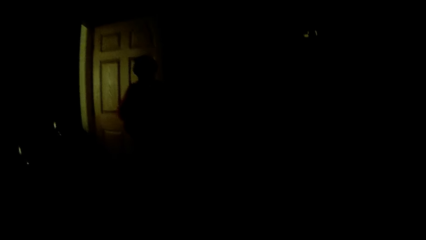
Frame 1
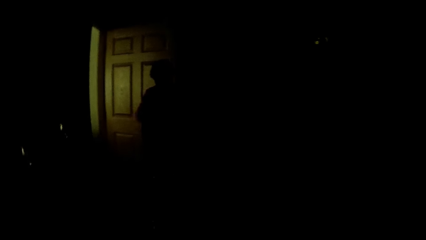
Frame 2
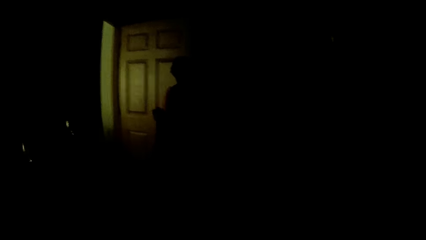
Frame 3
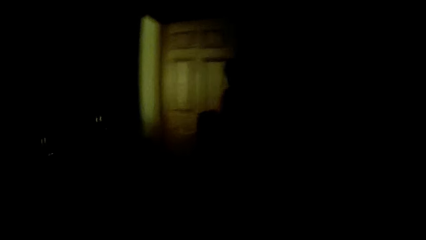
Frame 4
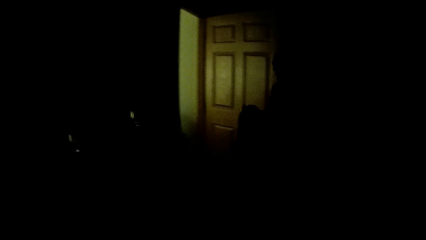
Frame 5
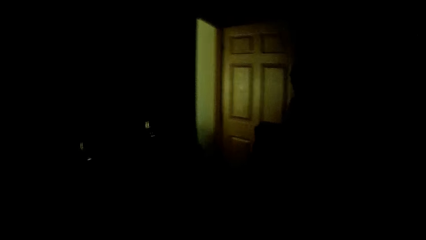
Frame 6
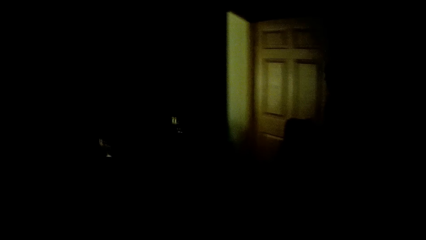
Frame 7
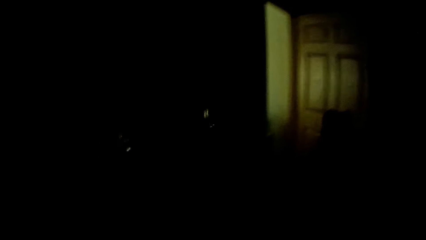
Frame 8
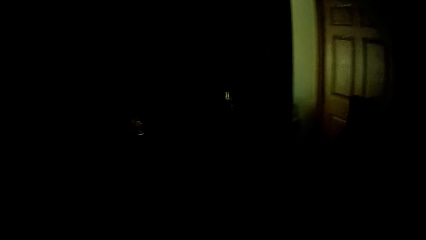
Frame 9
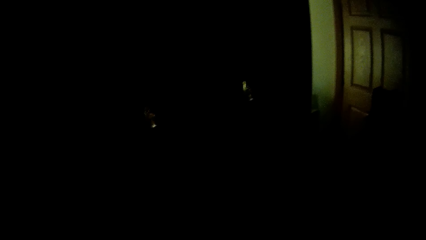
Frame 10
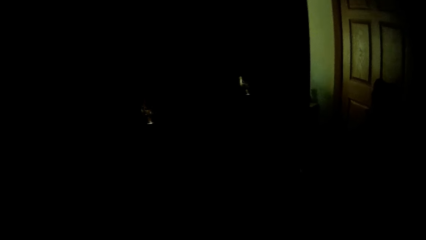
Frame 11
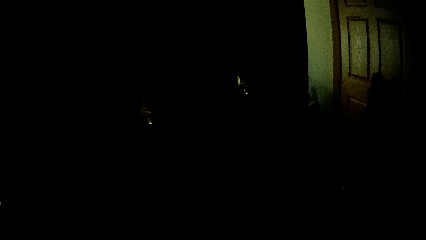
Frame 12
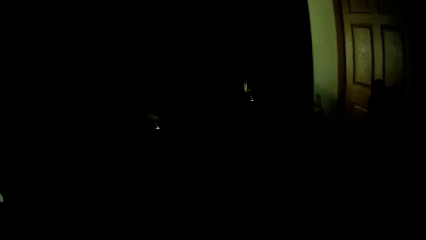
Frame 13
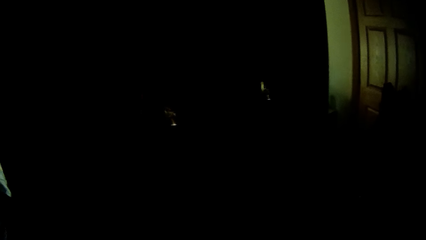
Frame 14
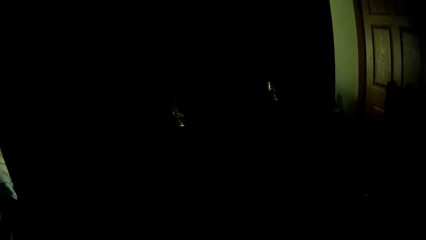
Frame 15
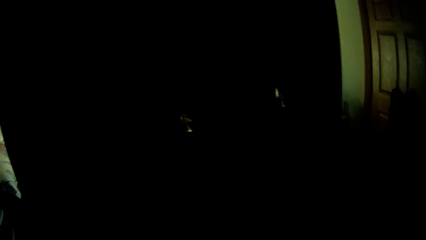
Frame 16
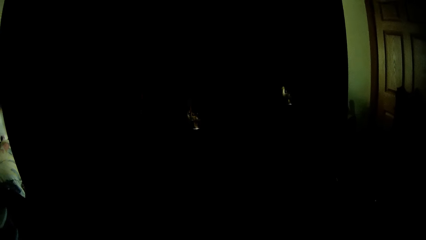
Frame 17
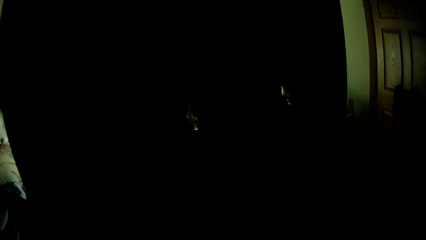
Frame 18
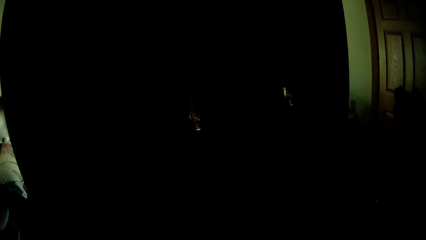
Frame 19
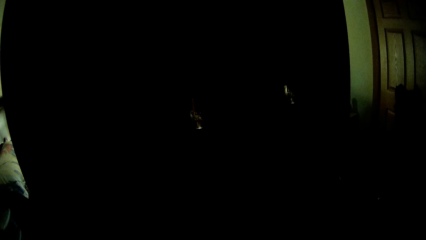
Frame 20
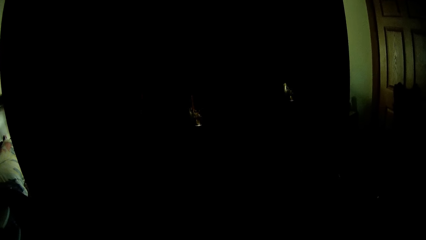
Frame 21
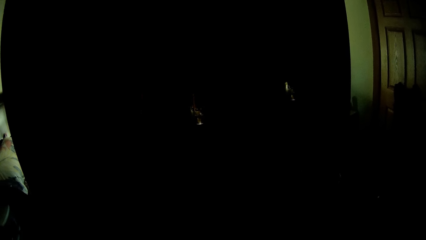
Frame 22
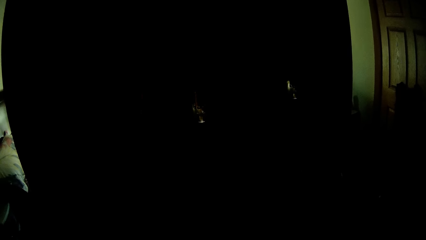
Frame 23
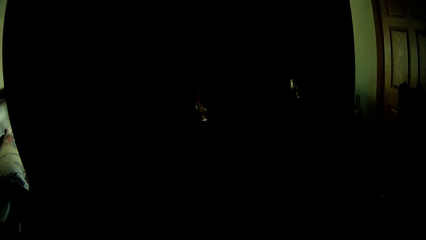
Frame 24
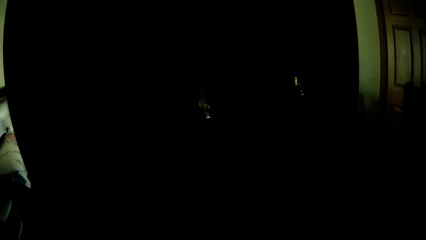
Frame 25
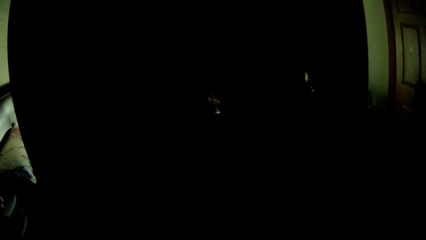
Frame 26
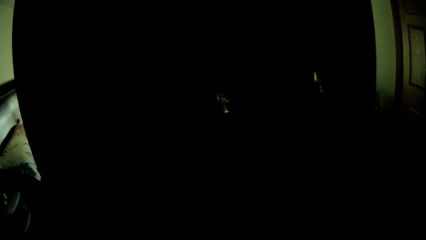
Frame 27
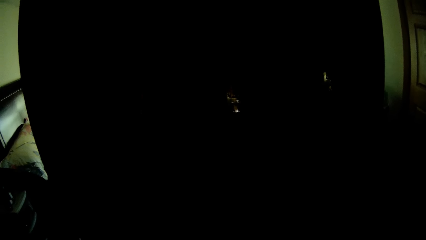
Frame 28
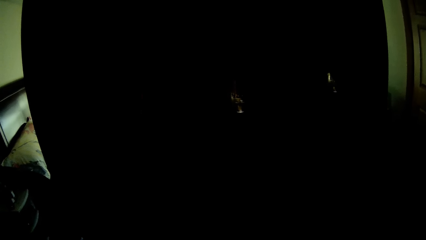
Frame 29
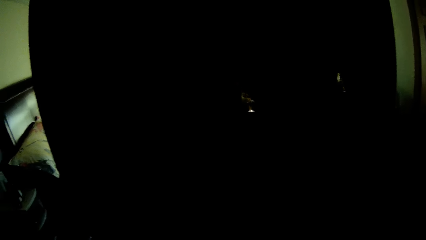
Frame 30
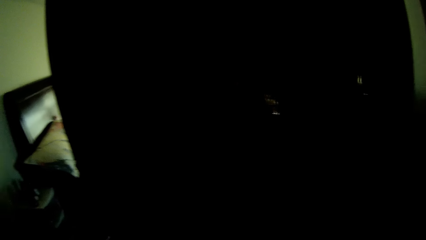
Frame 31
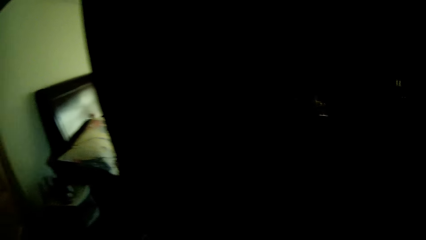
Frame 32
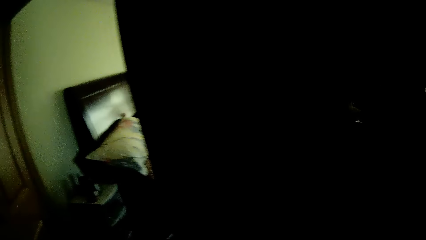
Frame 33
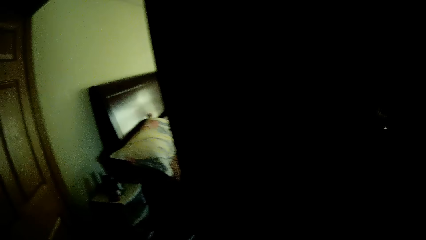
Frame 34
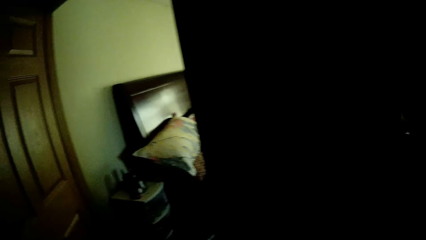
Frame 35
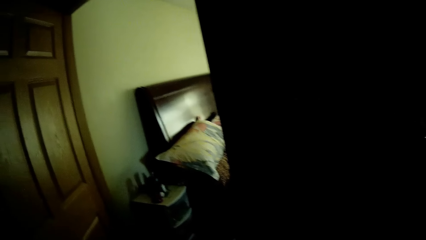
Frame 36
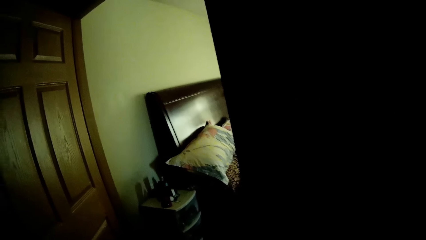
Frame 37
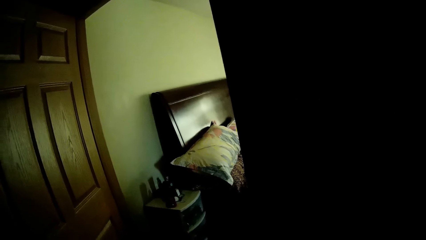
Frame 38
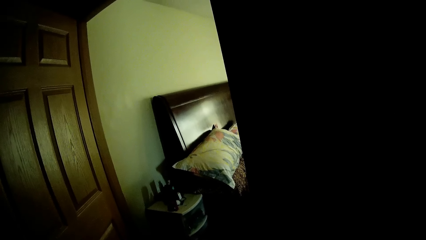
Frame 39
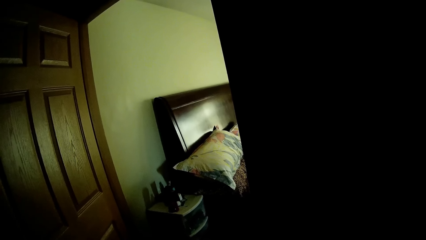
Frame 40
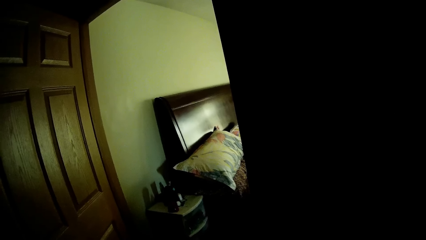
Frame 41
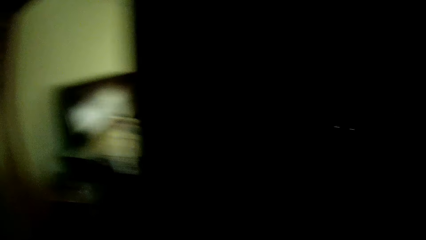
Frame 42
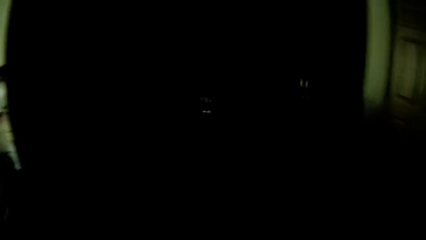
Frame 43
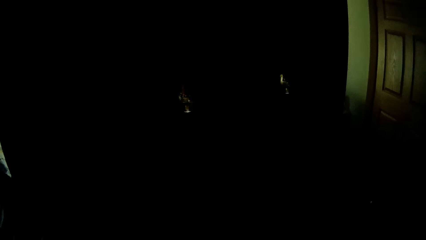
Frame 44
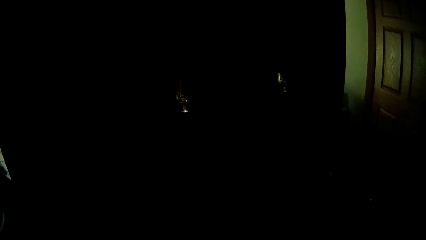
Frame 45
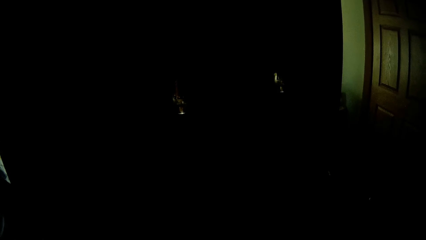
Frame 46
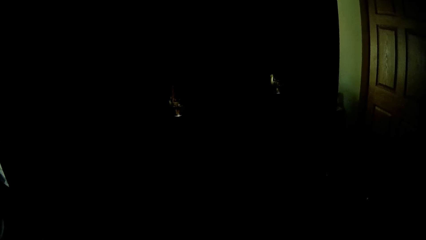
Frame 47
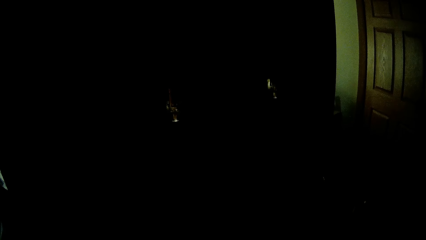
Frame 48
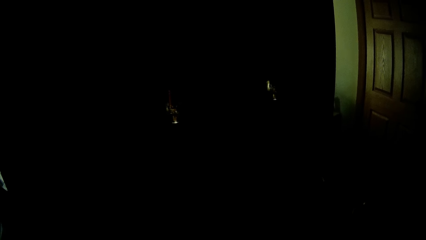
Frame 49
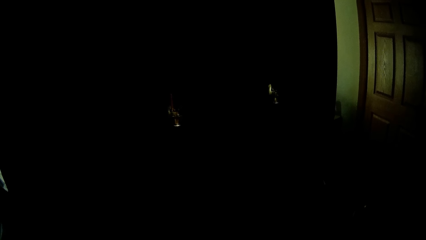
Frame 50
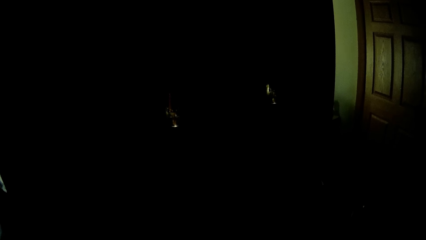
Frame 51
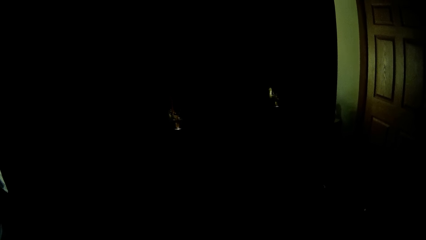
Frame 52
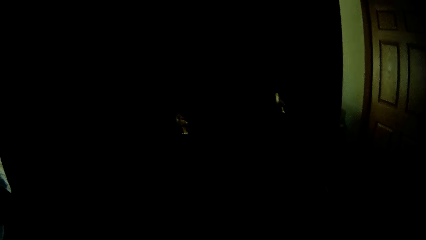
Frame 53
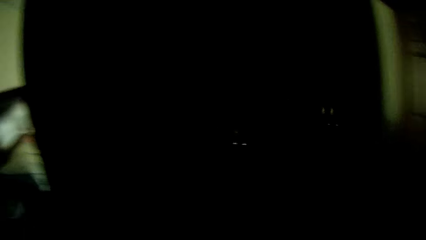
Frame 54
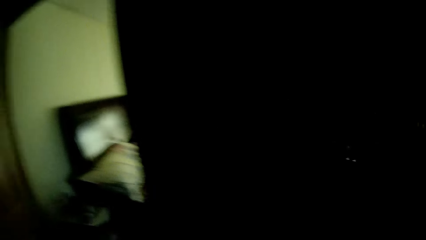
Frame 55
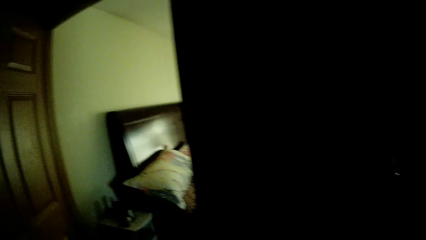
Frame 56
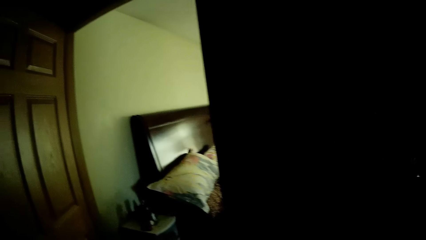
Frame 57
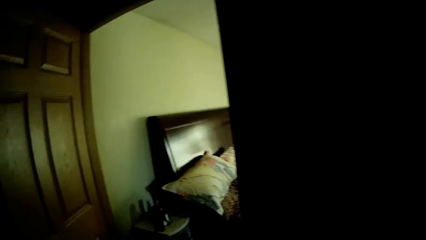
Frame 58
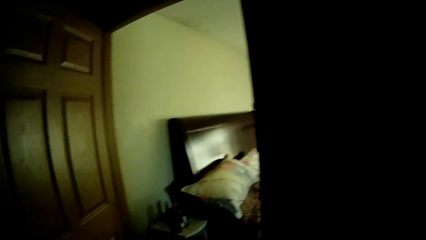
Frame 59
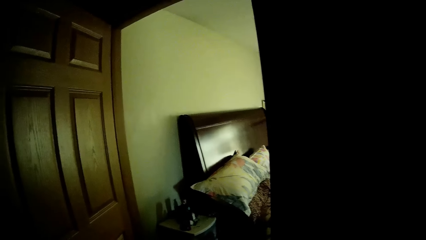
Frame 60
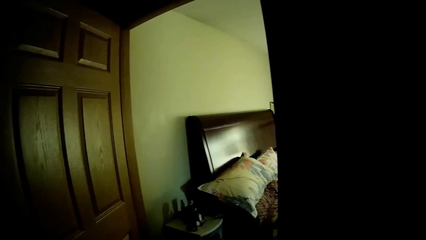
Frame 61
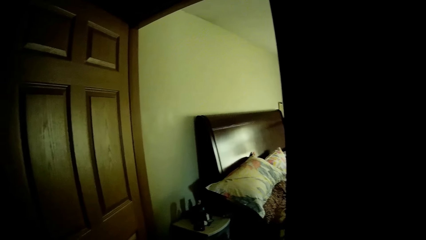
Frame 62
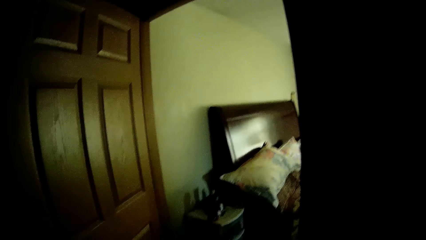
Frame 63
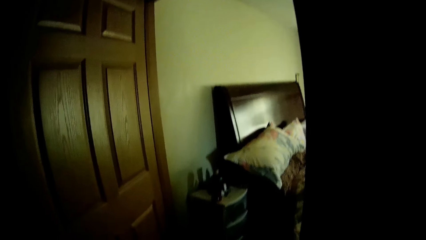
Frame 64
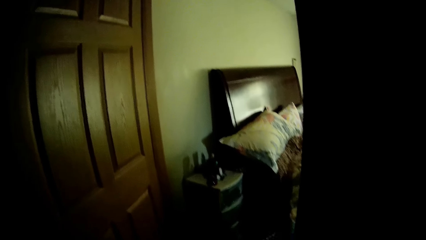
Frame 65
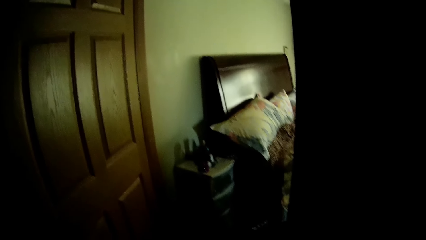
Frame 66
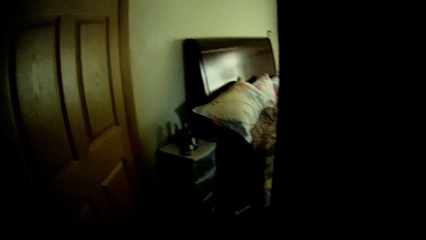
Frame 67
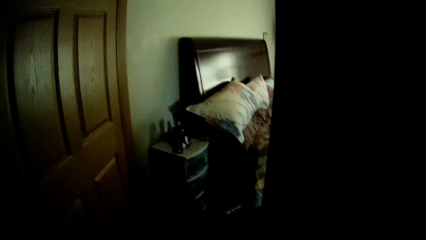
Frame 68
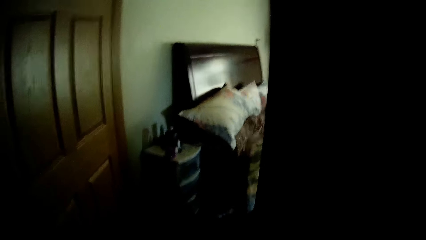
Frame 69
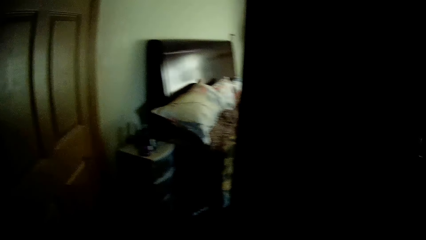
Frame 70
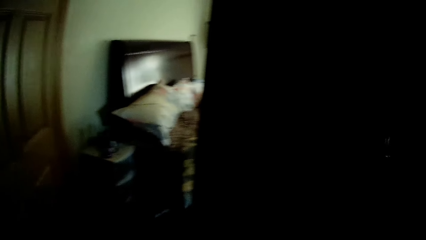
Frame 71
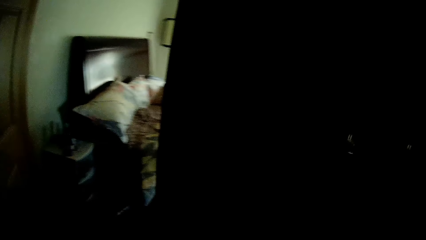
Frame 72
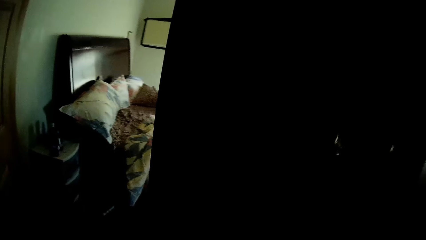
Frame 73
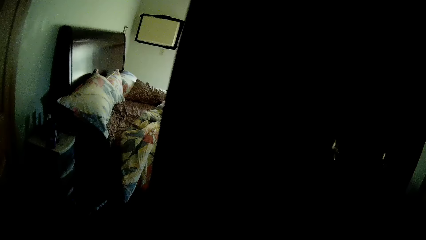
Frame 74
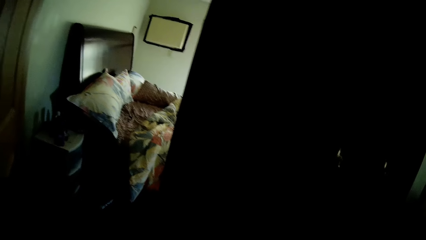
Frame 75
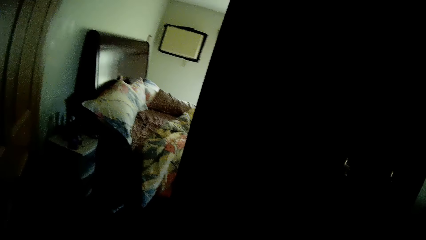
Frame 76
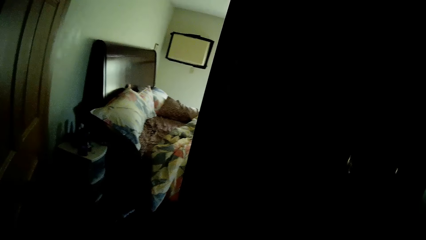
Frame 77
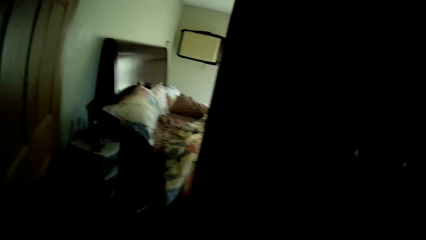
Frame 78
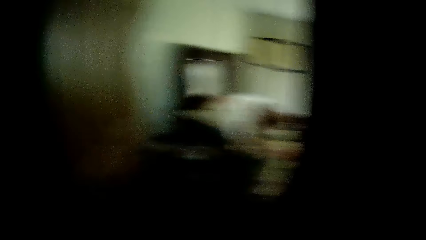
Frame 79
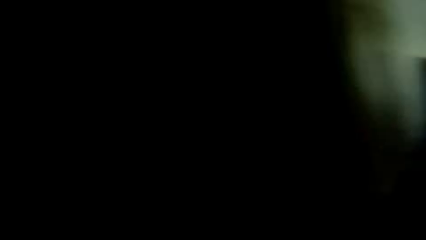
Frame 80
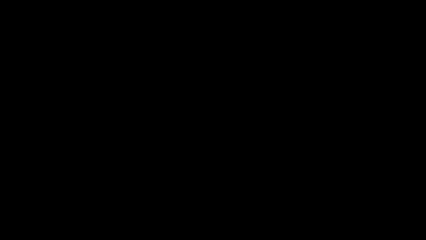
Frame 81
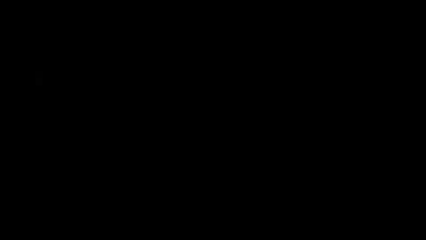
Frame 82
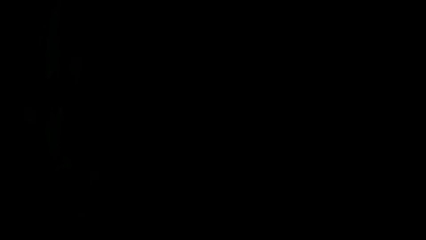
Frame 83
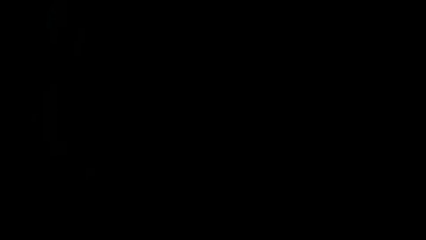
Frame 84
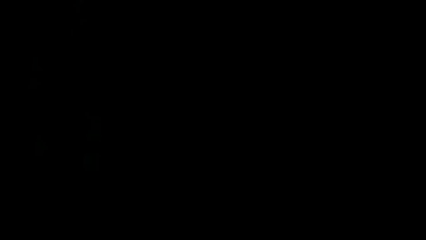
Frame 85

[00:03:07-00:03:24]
The camera wearer turns on the tap. They talk to a child.
